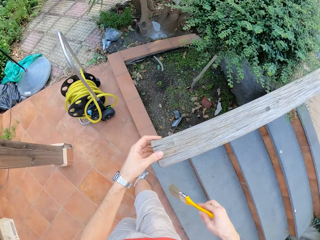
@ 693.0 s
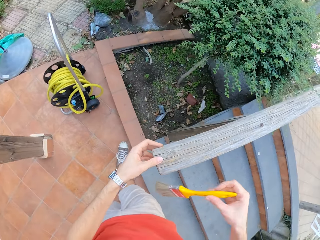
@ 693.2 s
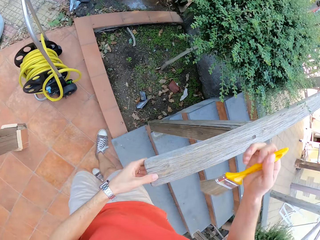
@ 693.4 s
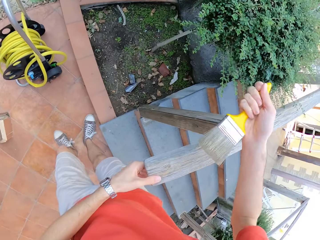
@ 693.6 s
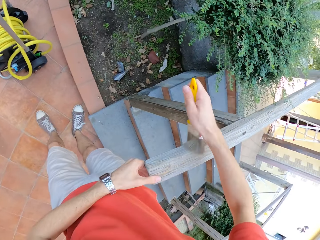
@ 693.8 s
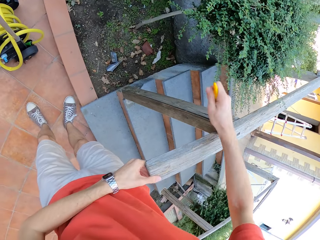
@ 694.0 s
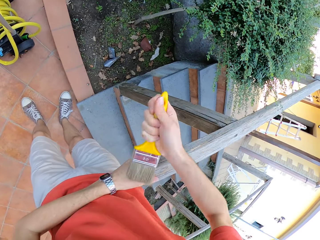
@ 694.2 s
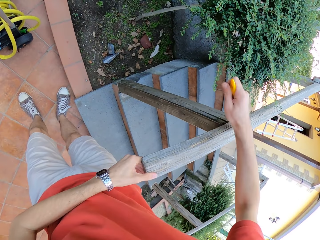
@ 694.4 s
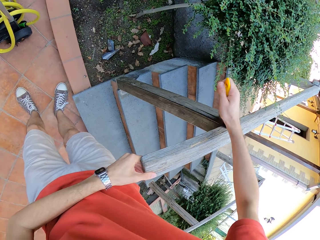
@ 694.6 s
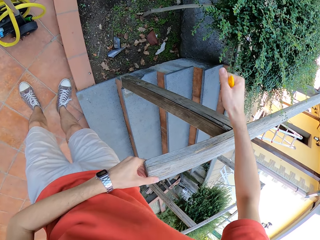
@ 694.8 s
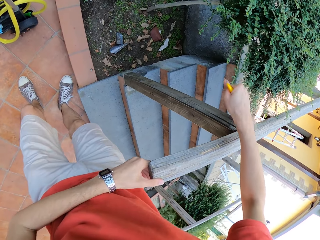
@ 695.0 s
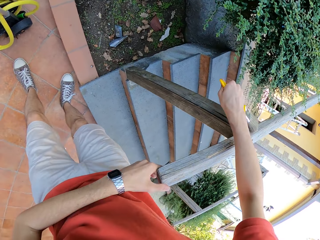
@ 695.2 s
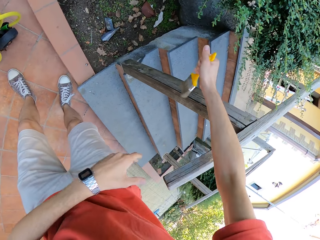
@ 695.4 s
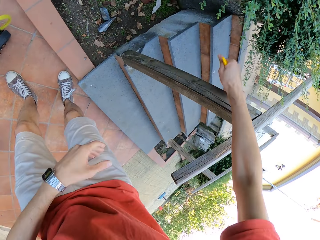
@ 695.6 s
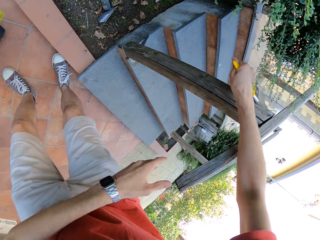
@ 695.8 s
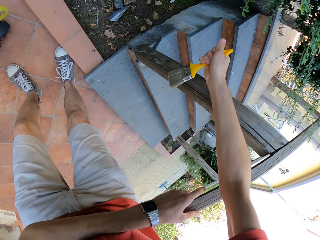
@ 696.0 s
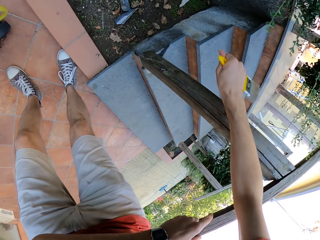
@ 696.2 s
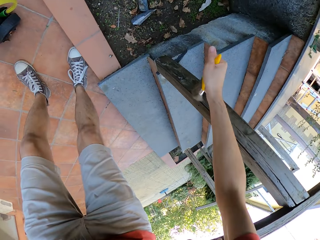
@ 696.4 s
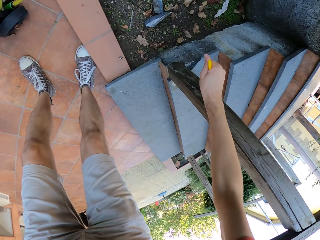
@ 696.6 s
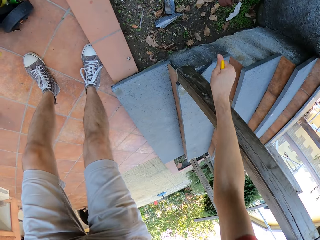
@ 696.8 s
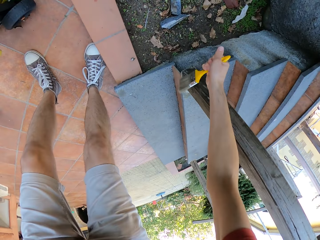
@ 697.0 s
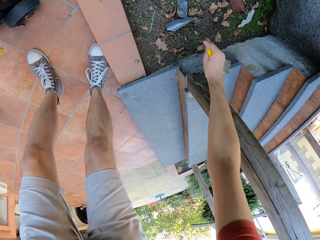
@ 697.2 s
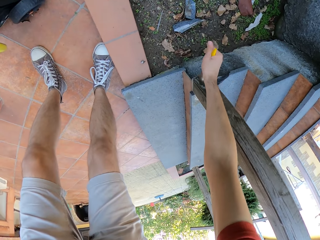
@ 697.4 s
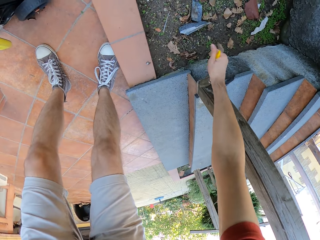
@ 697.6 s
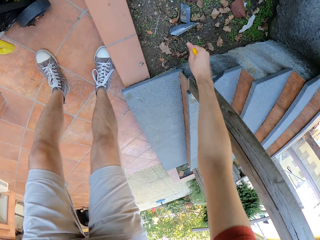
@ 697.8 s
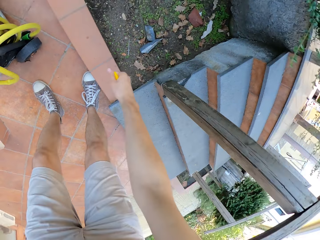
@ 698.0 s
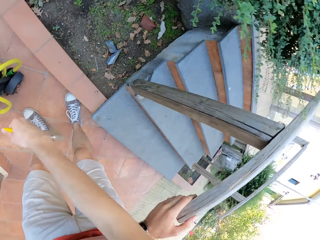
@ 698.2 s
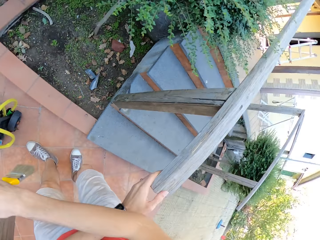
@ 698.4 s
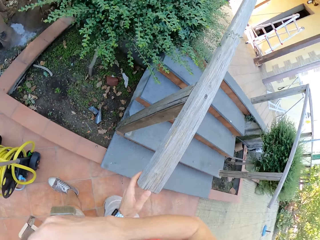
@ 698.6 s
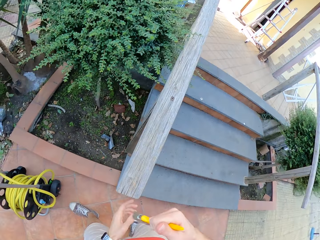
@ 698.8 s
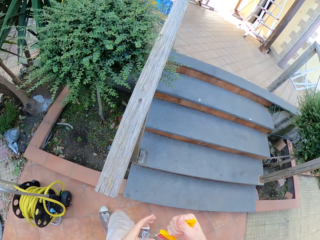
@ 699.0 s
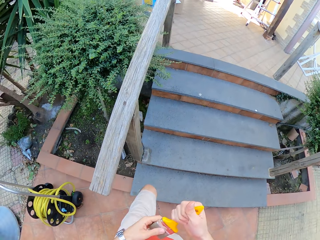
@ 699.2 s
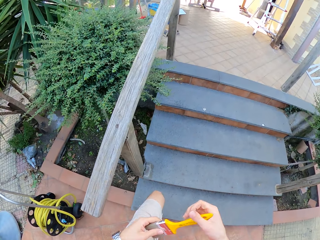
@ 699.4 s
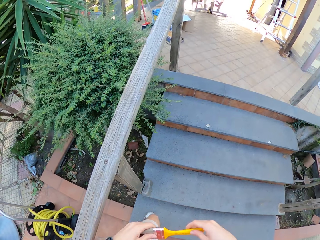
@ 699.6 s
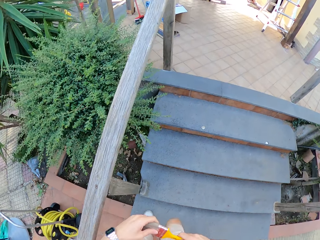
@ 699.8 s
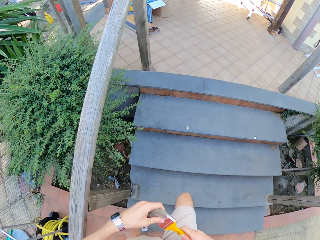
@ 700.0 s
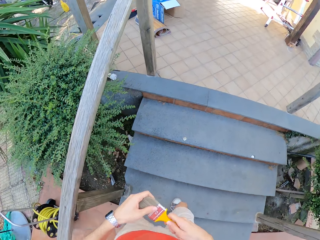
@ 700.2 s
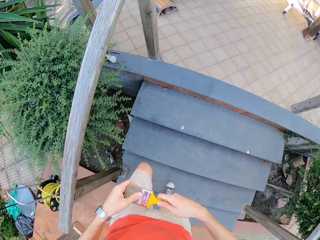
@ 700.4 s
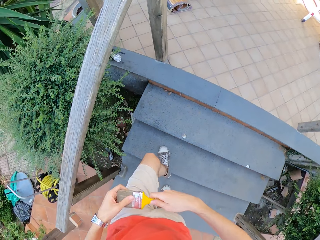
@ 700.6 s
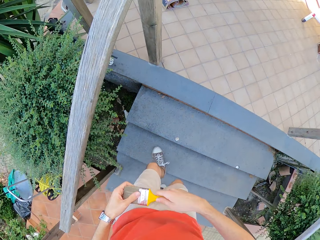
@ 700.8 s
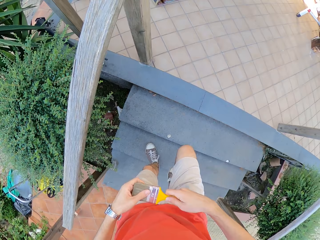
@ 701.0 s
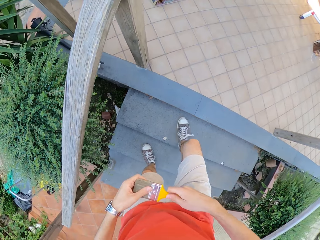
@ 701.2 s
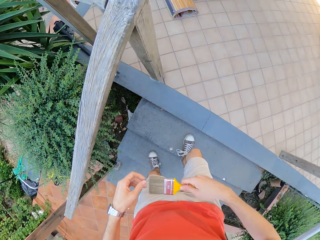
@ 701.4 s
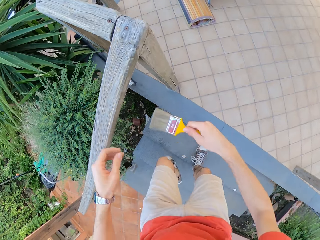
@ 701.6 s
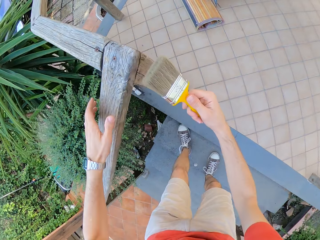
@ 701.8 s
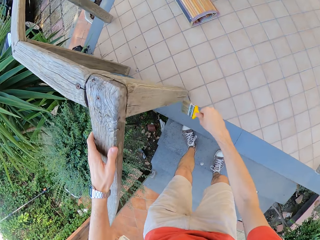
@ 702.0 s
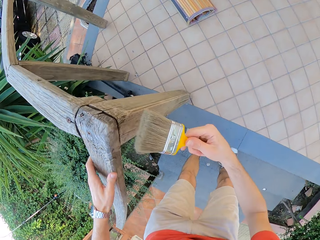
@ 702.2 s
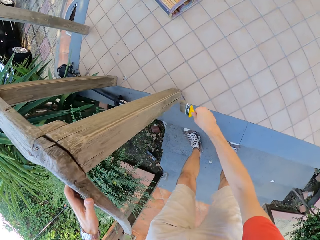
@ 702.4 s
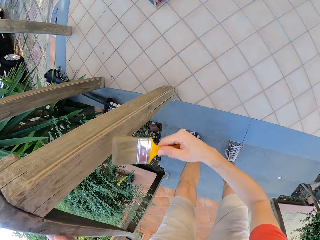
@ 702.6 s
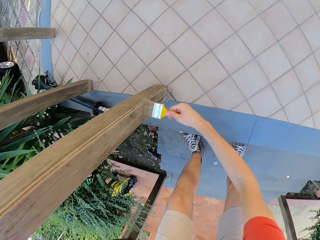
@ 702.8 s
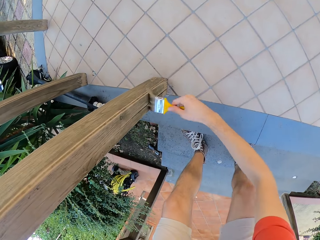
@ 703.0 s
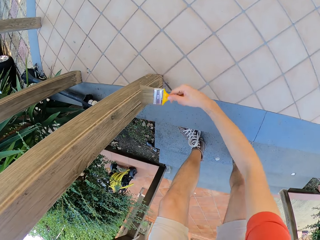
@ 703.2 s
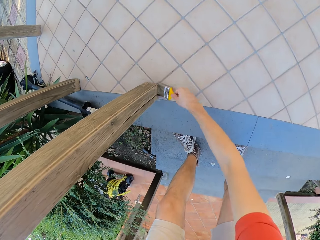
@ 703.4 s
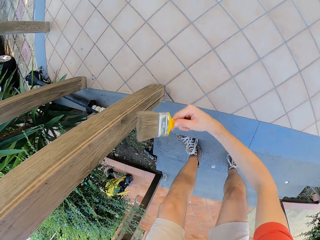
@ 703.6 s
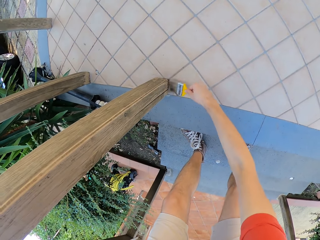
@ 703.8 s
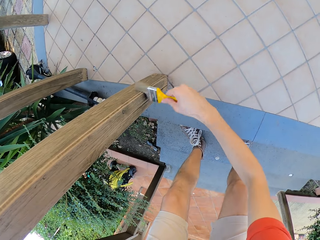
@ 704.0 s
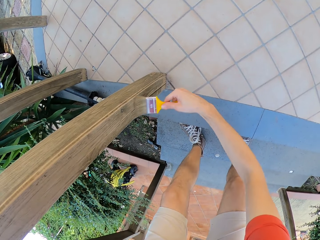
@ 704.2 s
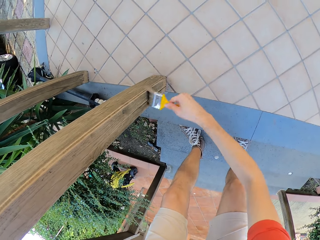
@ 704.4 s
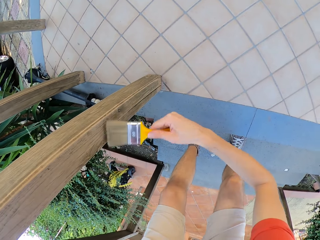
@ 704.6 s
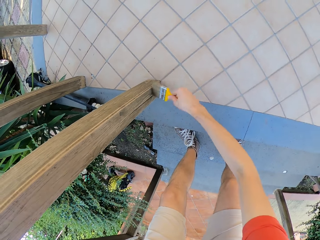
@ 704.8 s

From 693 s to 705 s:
The camera wearer withdraws his right hand from the fence. He brushes the fence with his right hand. He withdraws both hands from the fence. He holds the brush with both hands. He climbs the stairs. He paints the balustrade with the paint brush with his right hand. He grabs the fence with his left hand.

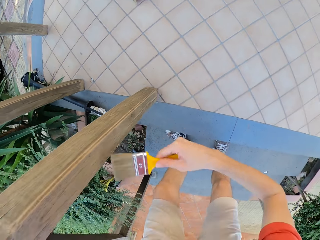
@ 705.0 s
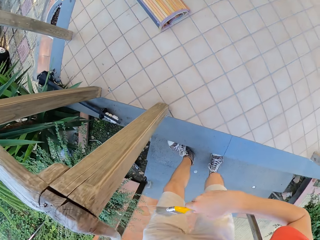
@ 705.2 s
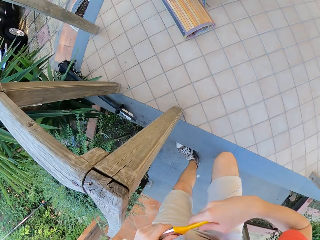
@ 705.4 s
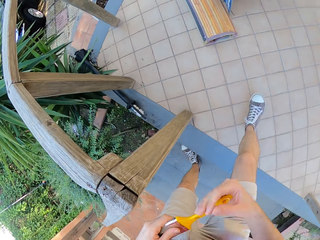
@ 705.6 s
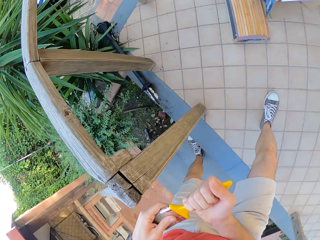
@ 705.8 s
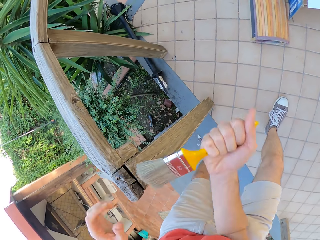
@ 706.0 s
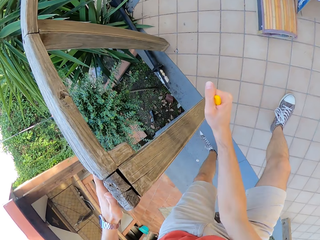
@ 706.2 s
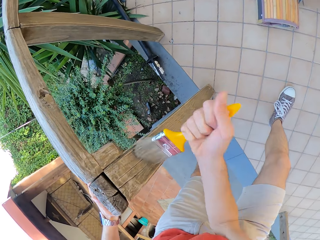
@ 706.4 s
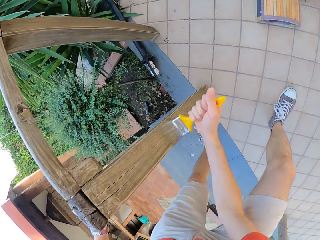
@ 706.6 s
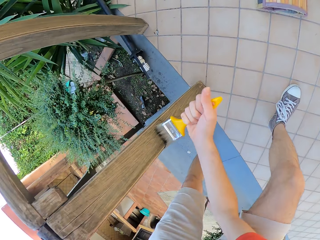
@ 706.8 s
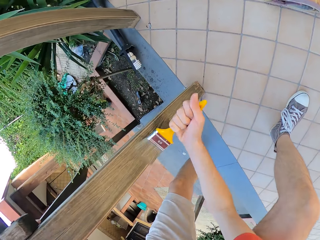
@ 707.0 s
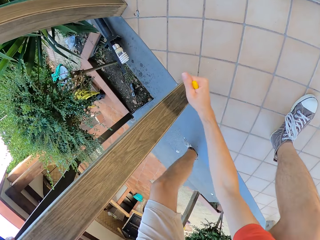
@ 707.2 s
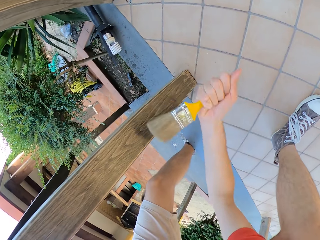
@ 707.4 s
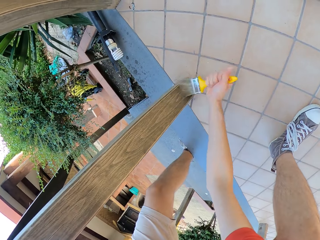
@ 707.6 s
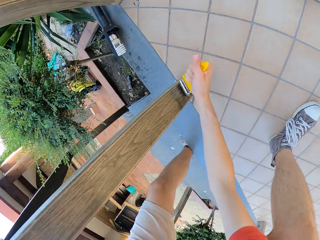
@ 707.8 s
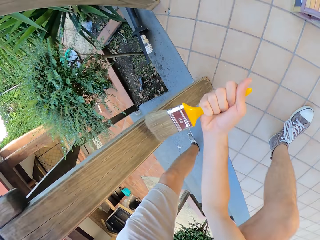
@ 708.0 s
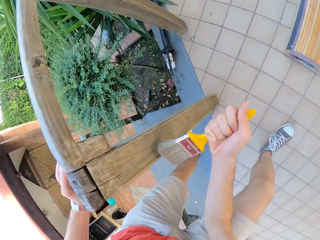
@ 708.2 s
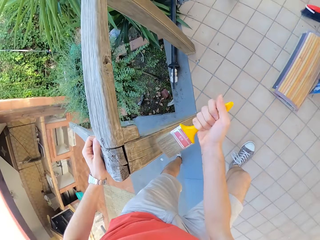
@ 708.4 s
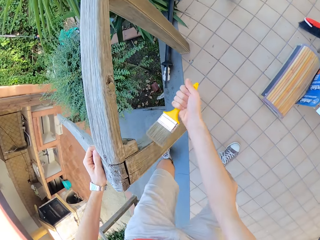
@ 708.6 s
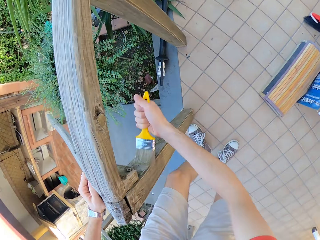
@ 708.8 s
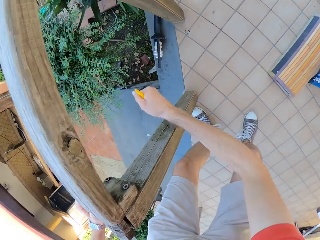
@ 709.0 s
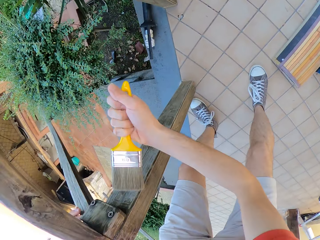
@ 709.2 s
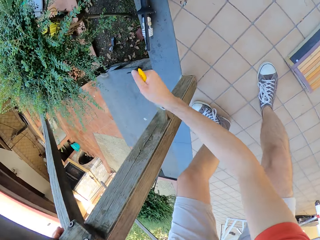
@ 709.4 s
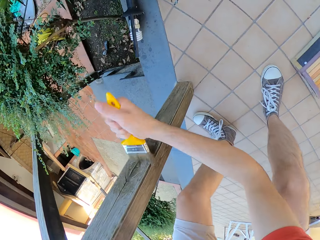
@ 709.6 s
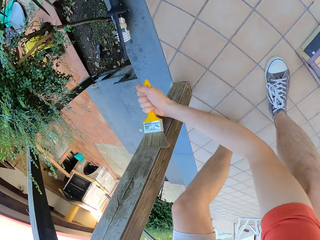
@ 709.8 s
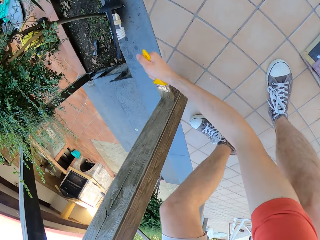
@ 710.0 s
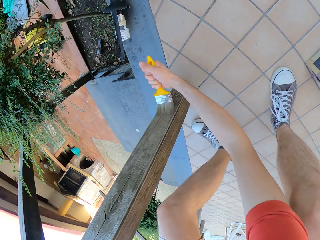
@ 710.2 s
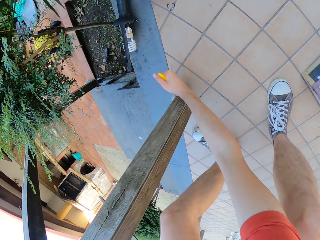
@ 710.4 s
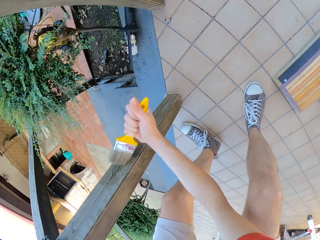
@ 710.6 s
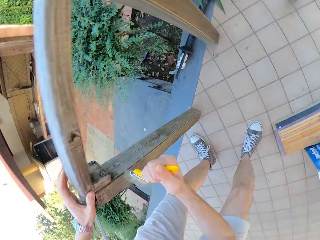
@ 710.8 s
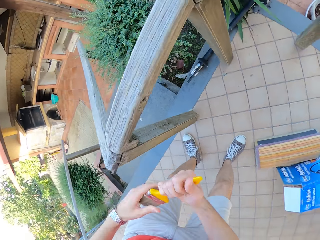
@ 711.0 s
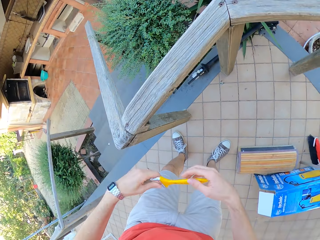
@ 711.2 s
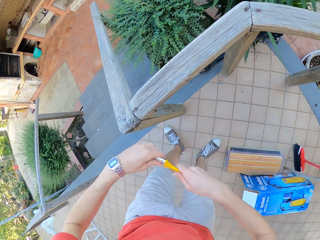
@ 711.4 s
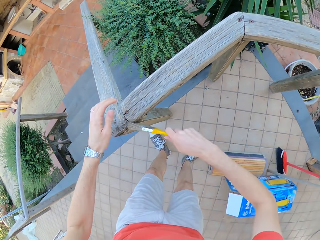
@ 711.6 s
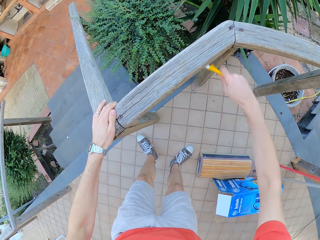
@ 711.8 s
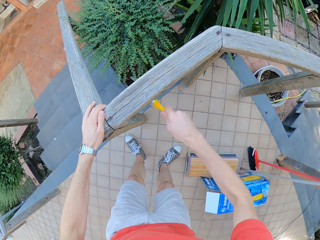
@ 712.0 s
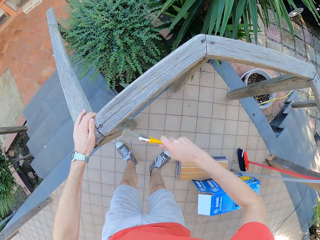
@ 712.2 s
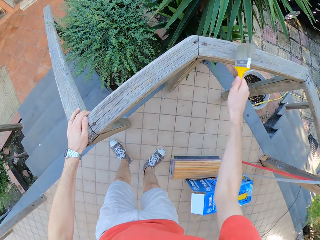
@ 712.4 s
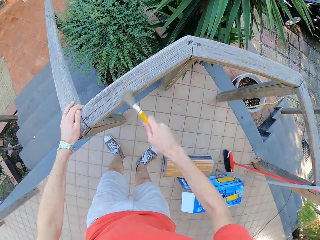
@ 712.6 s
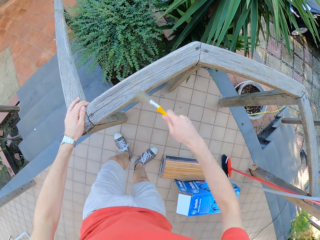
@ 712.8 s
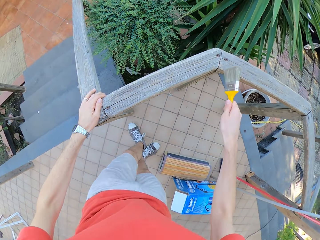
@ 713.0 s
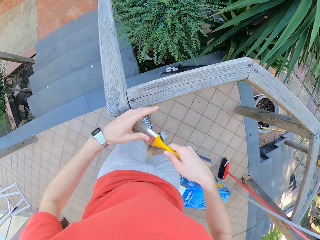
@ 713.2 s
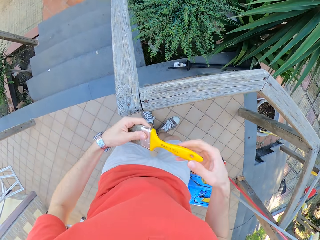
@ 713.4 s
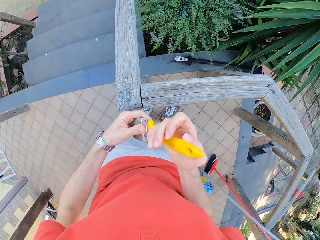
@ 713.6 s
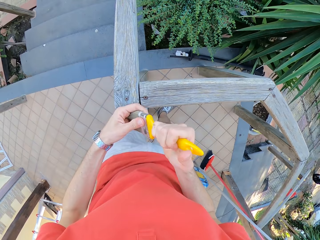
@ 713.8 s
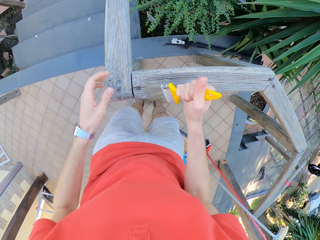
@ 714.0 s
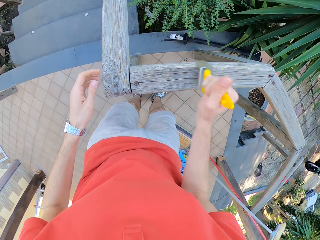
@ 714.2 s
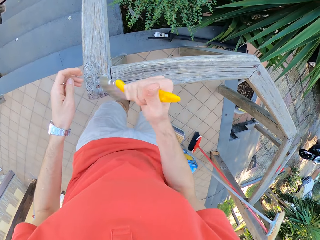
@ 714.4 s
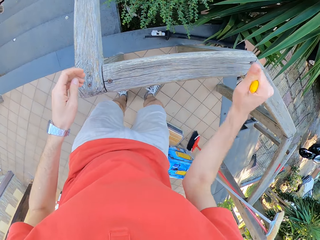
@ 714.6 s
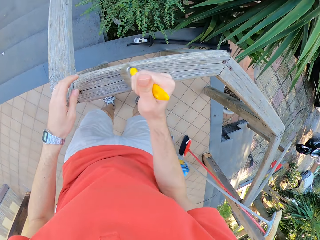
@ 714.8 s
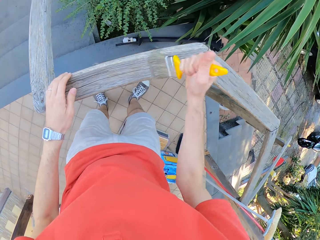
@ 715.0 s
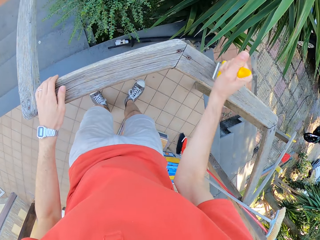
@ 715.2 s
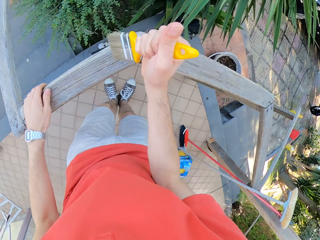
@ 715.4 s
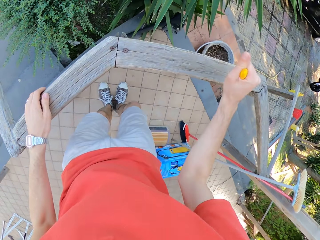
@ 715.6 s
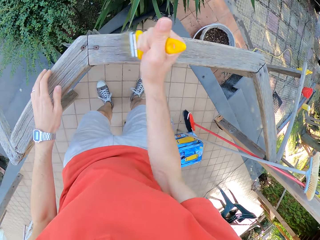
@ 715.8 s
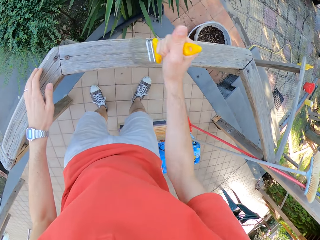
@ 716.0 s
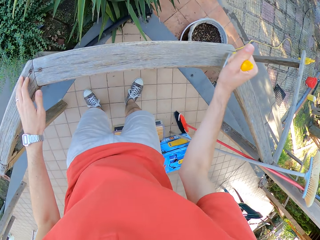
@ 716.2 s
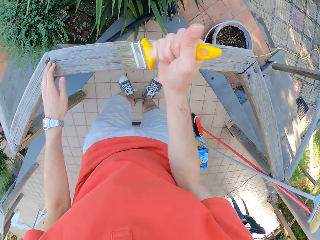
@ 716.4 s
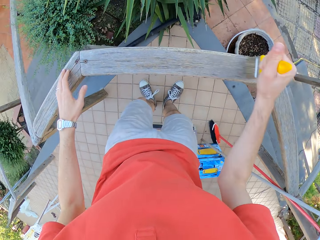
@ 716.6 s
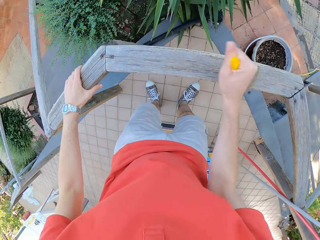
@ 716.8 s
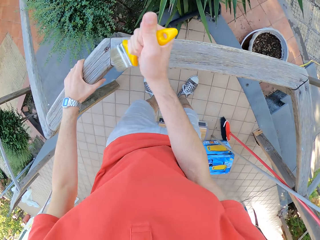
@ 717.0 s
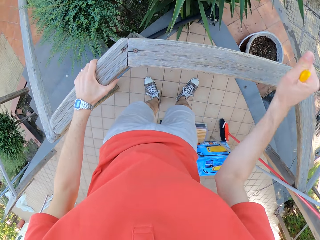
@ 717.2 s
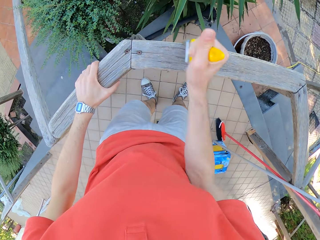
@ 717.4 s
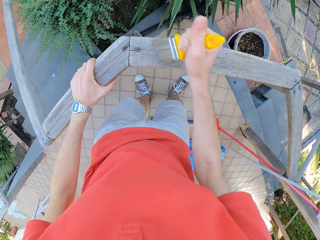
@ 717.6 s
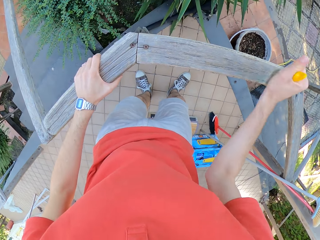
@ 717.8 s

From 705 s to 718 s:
The camera wearer adjusts the paint brush with both hands. He holds the brush with both hands. He paints the balustrade with the paint brush with his right hand. He grabs the fence with his left hand. He adjusts the paint brush with both hands. He holds the brush with both hands. He paints the balustrade with the paint brush with his right hand. He grabs the fence with his left hand. He adjusts the paint brush with both hands. He holds the brush with both hands. He paints the balustrade with the paint brush with his right hand. He grabs the fence with his left hand.
